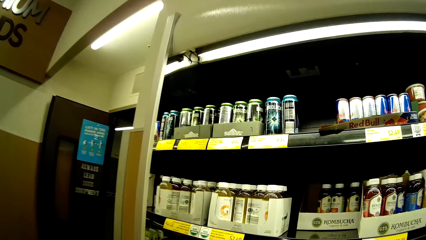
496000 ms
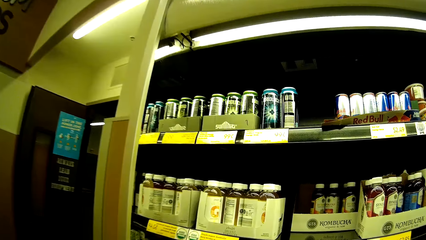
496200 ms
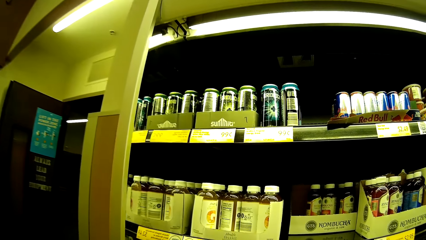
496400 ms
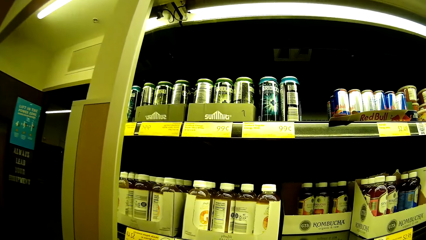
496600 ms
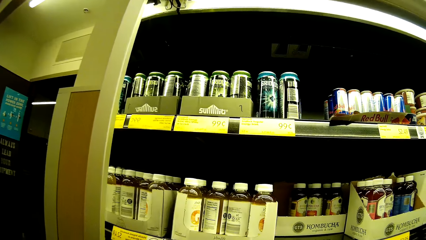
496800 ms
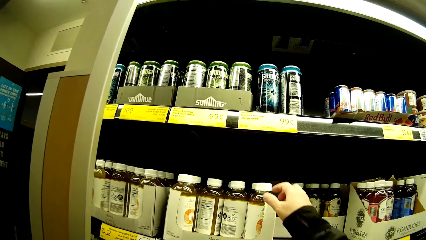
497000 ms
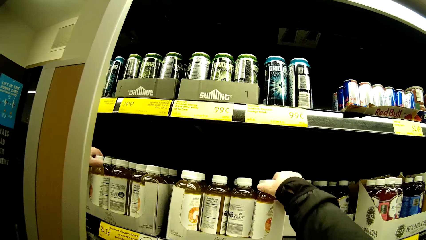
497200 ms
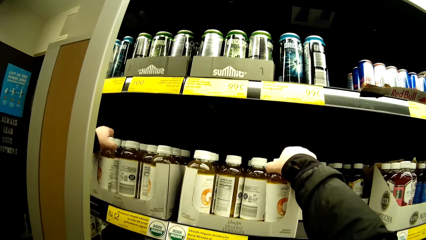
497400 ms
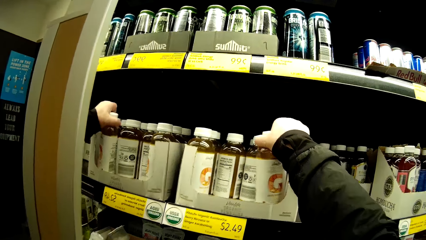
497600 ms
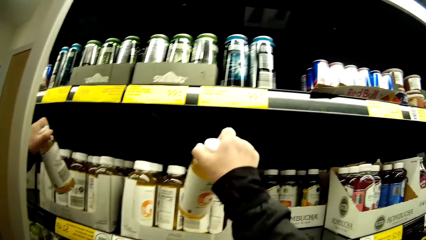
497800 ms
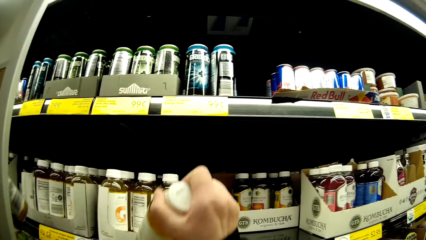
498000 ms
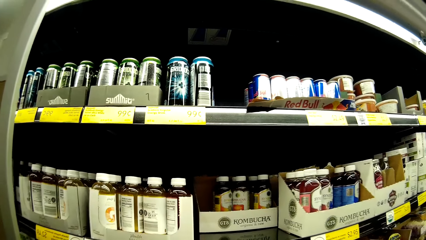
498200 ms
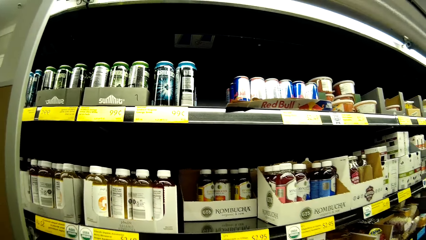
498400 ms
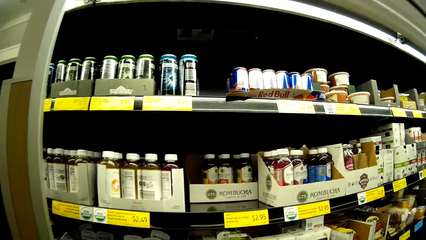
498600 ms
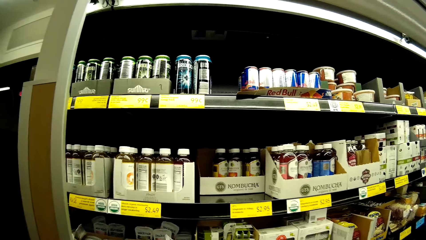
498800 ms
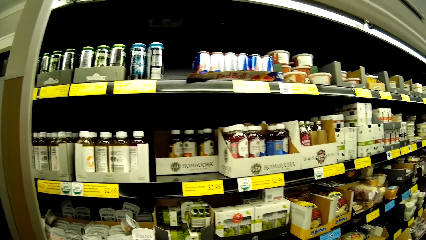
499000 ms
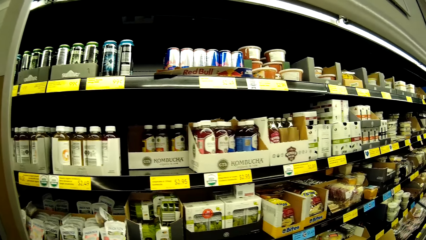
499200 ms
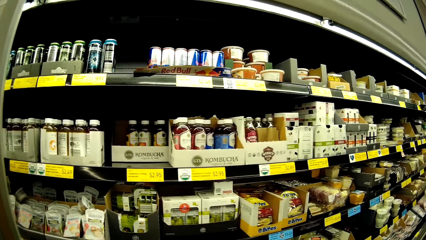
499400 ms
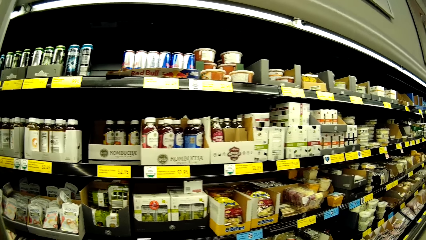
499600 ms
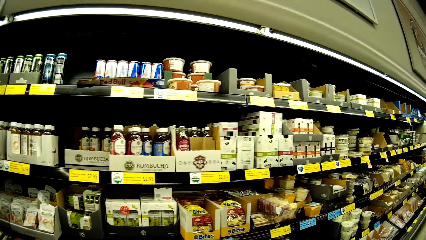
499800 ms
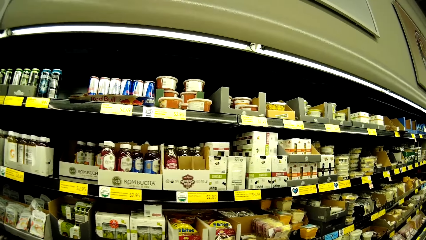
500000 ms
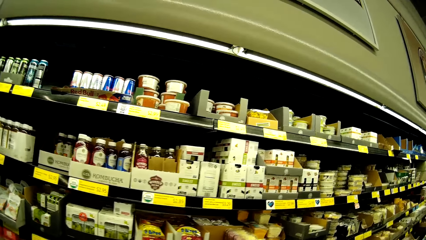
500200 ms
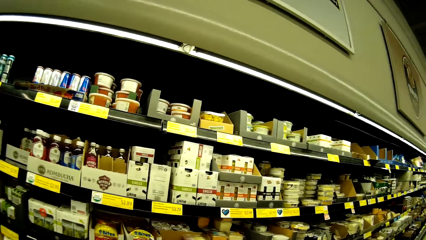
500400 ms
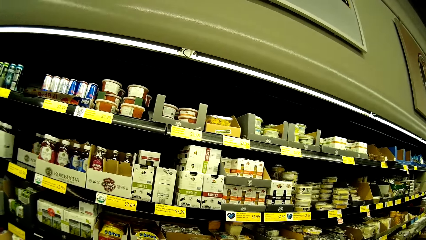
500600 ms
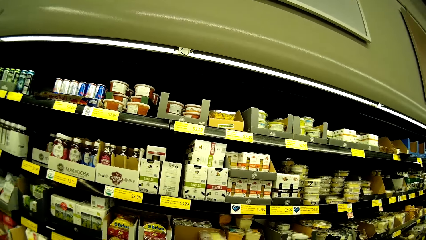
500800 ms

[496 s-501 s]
The camera wearer picks up the Vitalife organic kombucha from the shelf. They walk towards the trolley. They move.

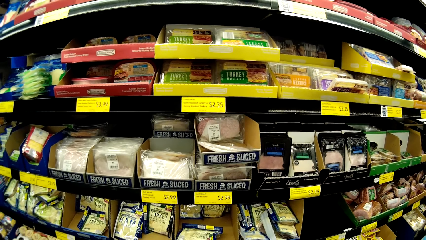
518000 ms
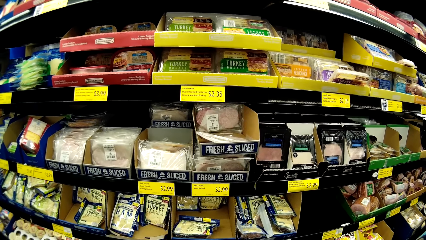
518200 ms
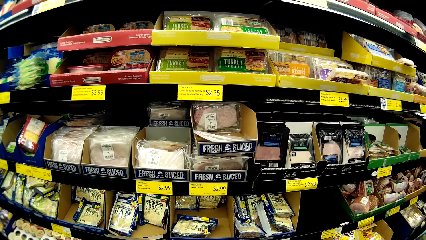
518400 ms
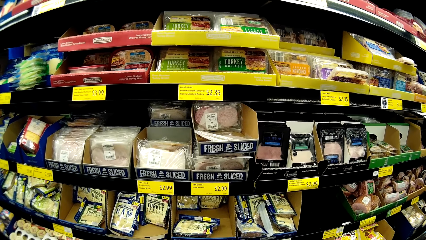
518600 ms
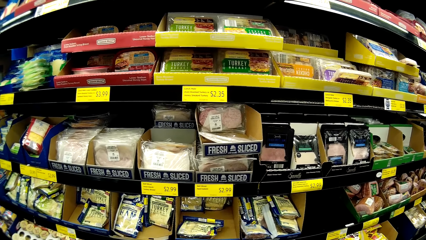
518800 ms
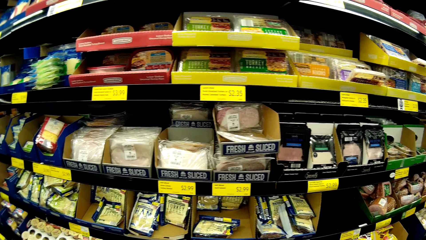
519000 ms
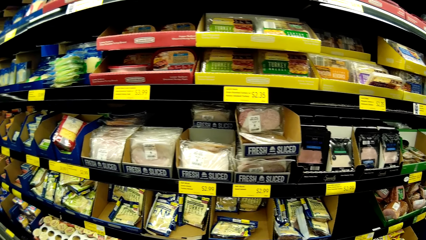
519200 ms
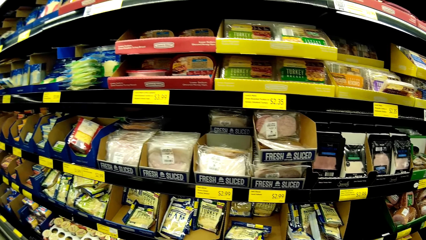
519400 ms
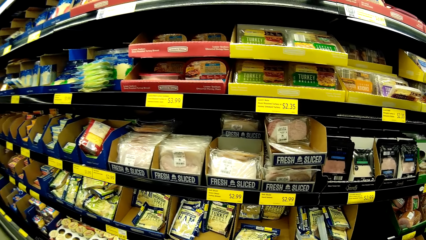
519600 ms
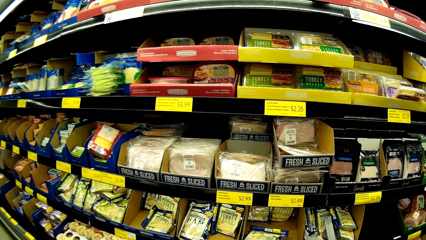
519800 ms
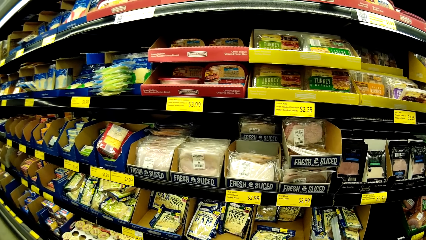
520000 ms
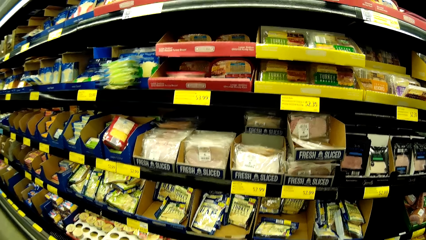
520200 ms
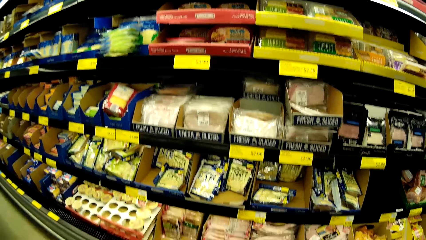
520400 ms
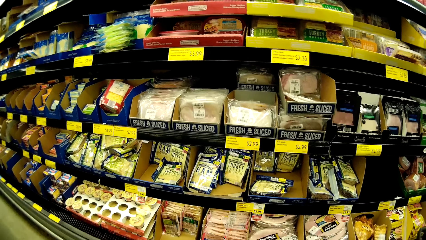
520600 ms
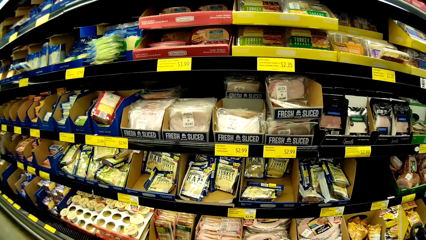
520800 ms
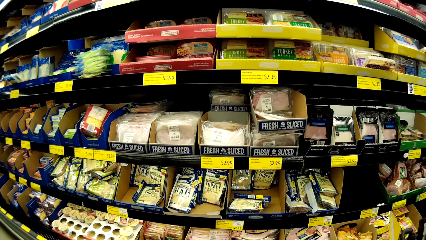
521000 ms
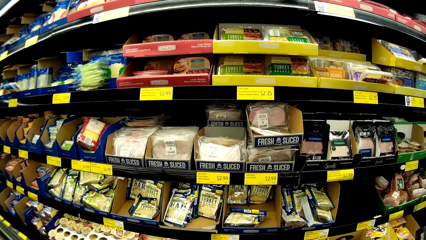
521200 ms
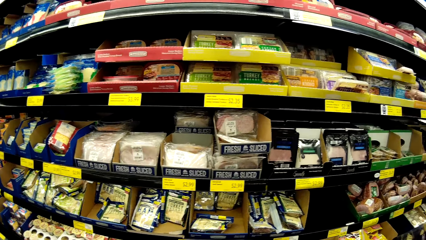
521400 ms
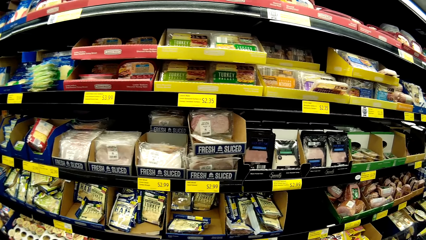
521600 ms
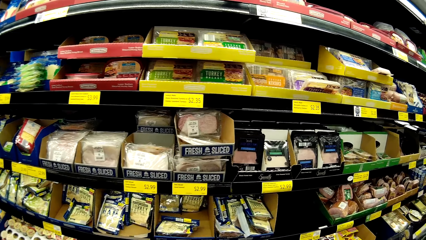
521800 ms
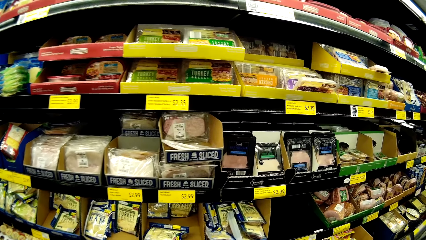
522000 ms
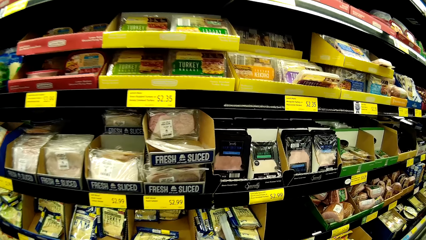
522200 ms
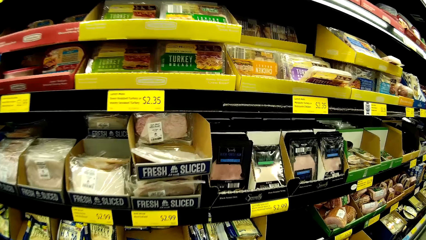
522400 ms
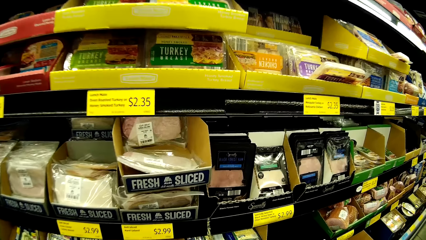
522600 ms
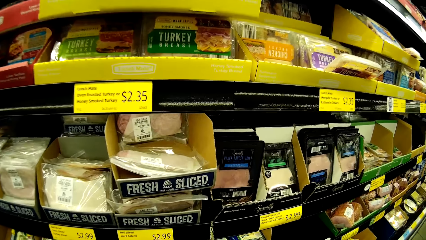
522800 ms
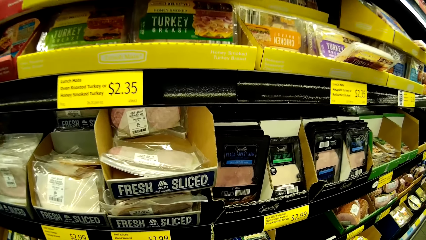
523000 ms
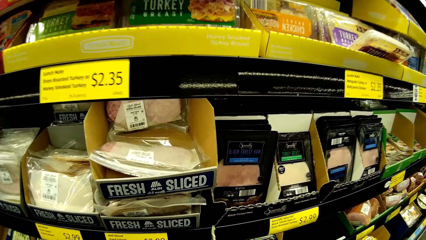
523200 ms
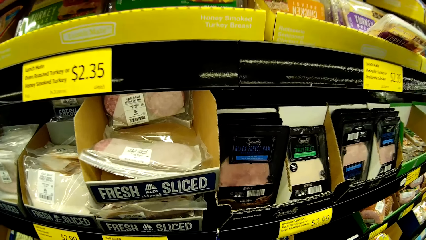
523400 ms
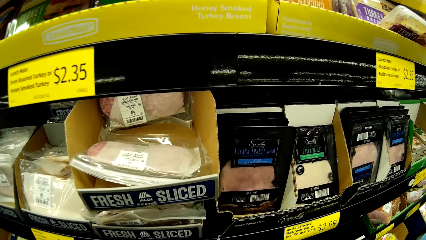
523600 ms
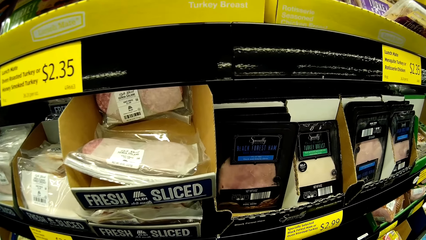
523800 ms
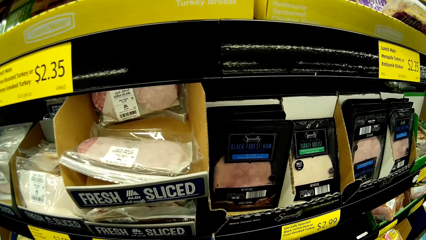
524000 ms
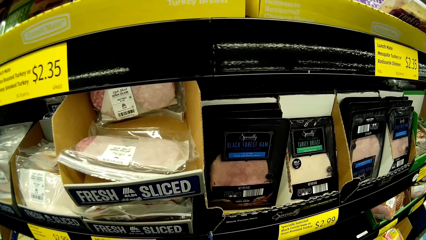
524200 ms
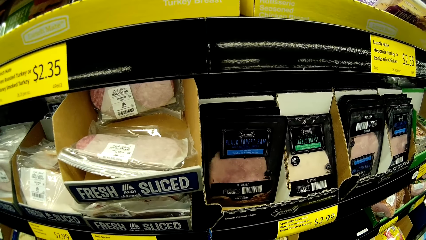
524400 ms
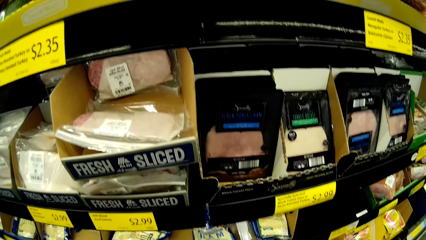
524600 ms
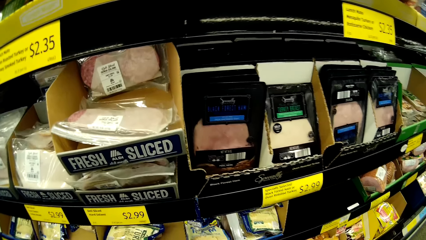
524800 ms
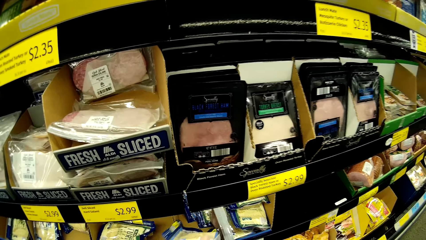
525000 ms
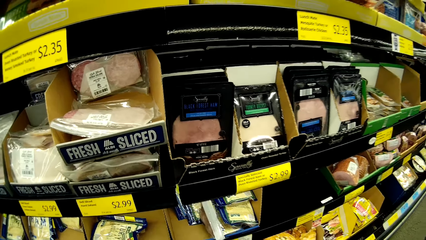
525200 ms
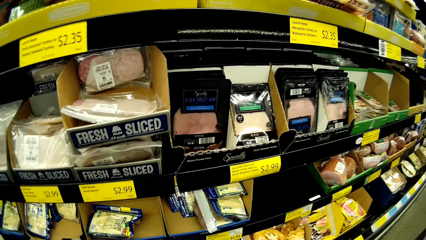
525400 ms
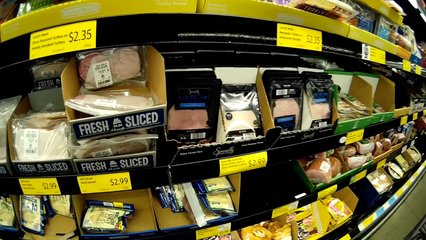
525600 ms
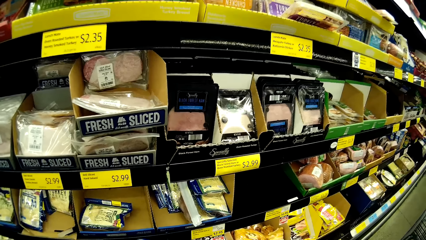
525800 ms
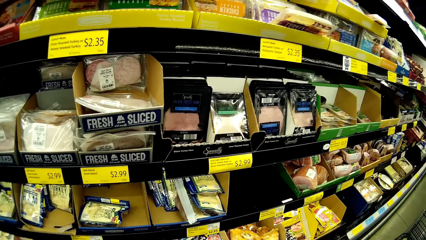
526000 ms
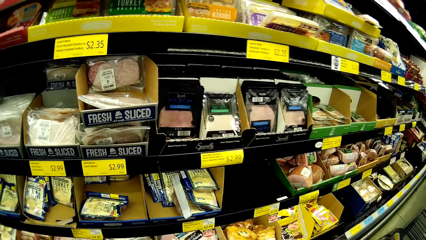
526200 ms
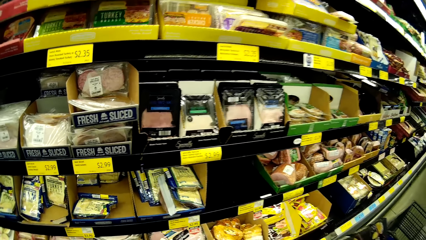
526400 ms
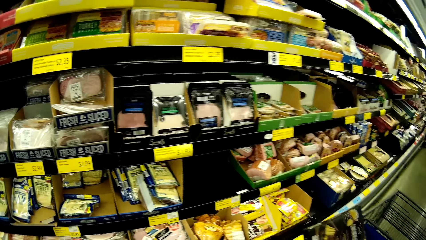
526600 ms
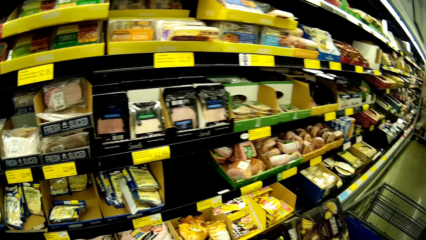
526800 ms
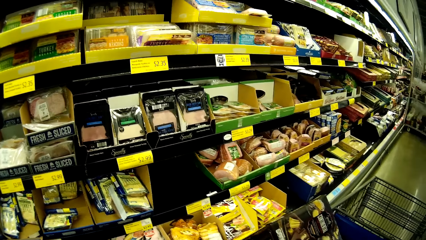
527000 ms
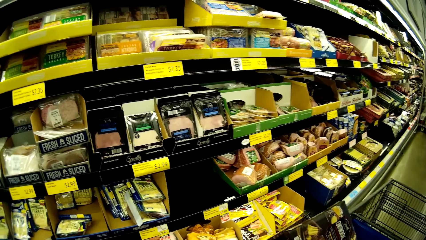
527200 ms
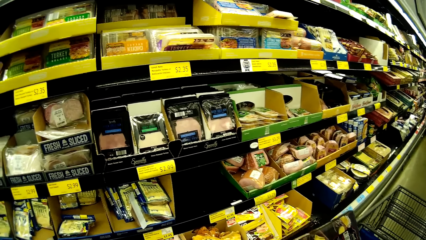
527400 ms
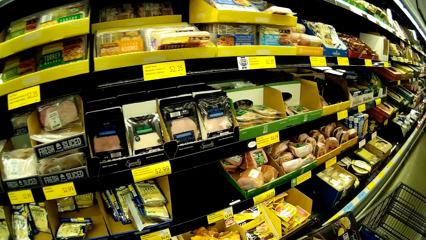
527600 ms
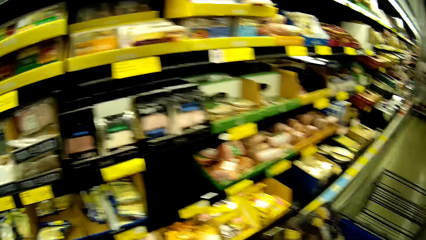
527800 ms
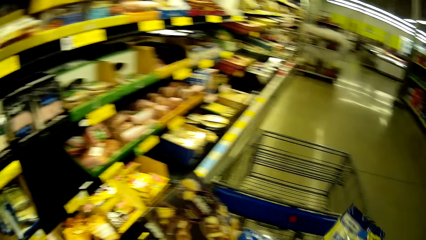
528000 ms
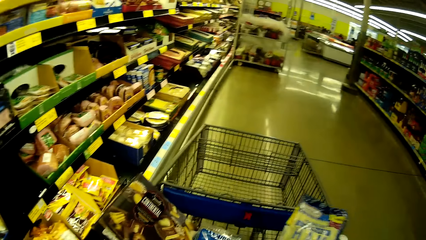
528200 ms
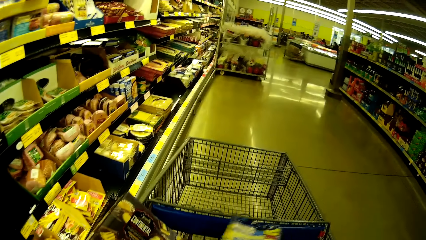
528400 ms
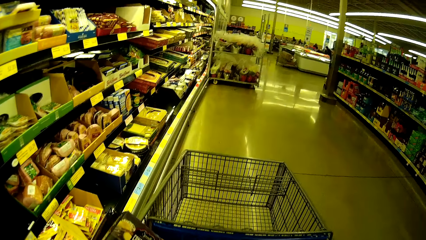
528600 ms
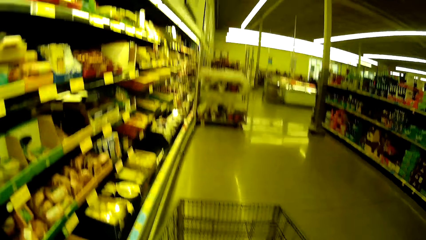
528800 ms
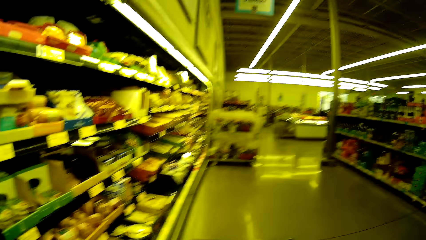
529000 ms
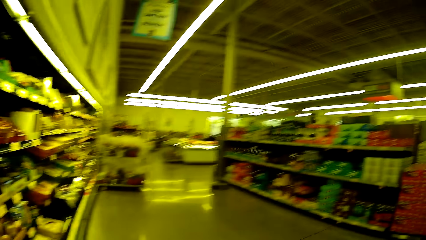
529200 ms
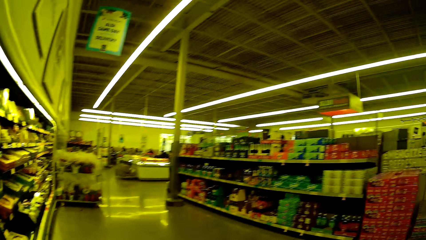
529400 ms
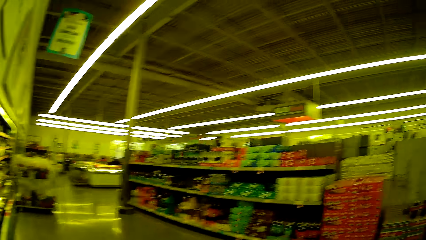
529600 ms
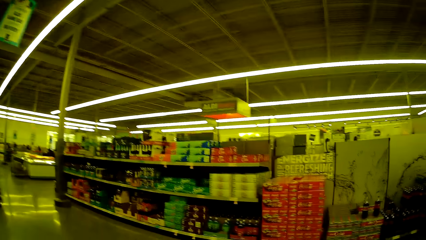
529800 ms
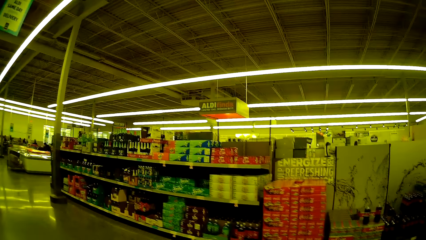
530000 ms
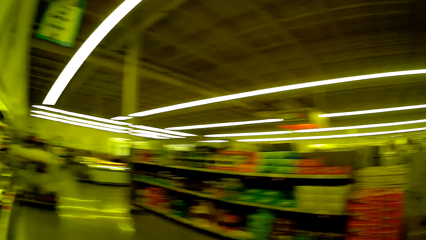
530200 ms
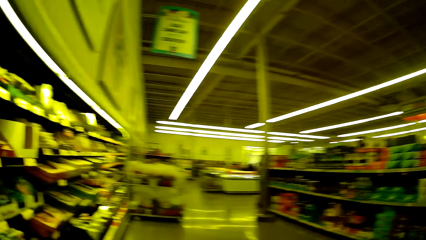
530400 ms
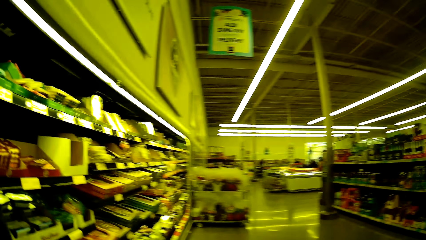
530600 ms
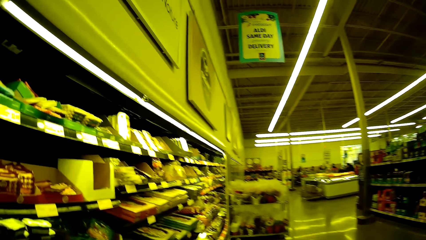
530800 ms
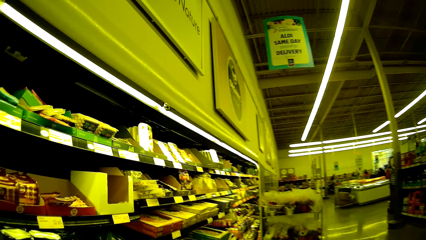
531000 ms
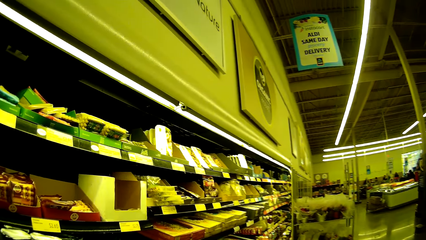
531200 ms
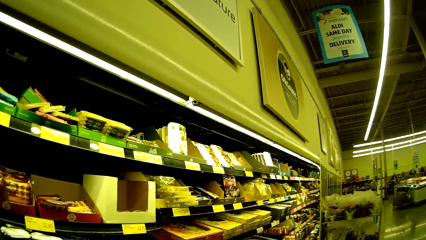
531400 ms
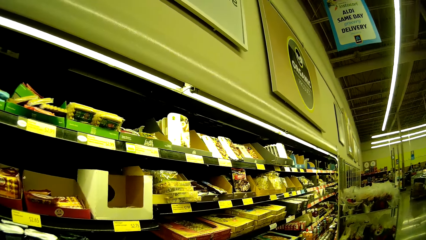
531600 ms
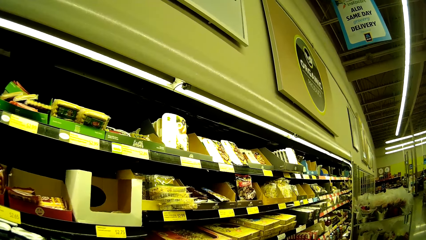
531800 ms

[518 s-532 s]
The camera wearer looks around. They pick up turkey meat. They turn around. They put the sachet in the trolley and push the trolley. They look around.
